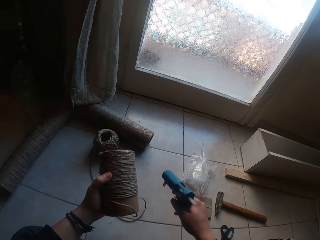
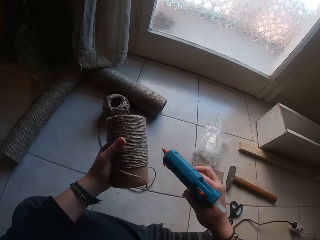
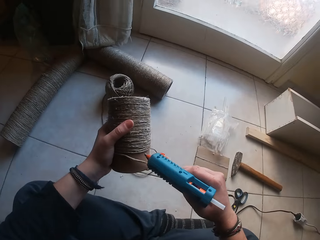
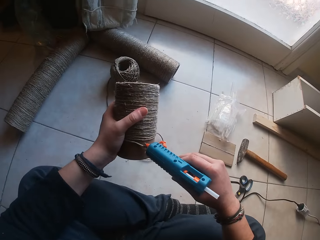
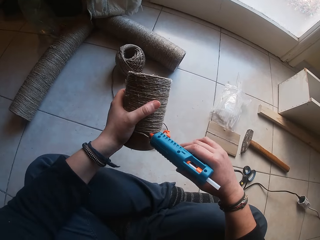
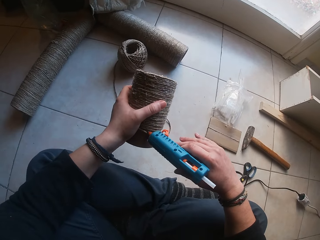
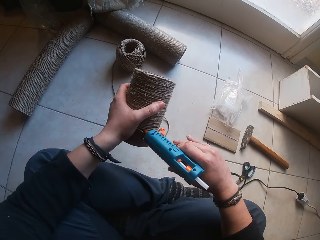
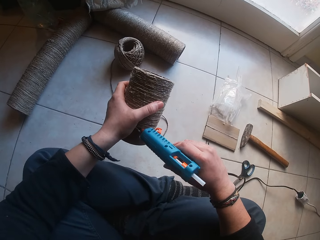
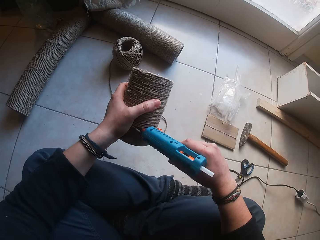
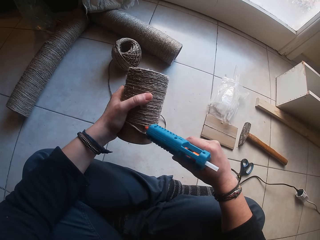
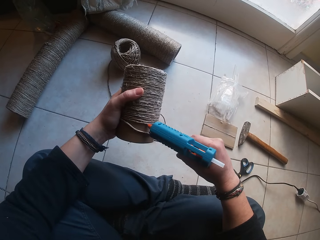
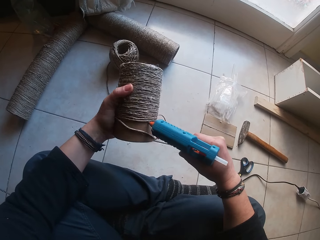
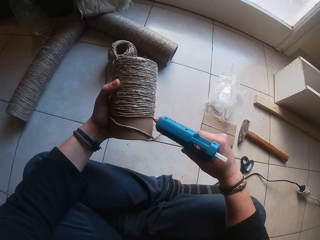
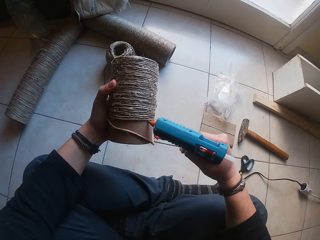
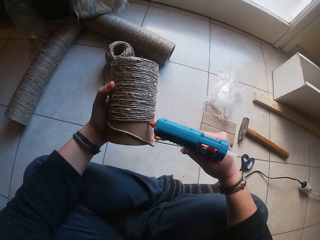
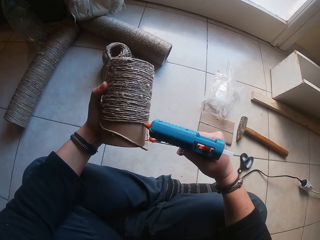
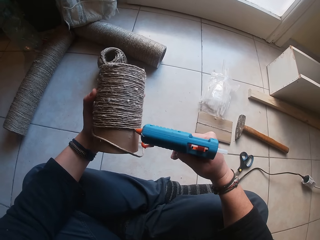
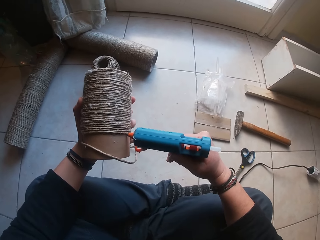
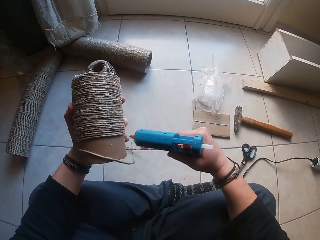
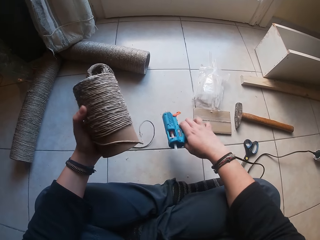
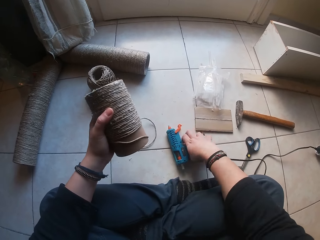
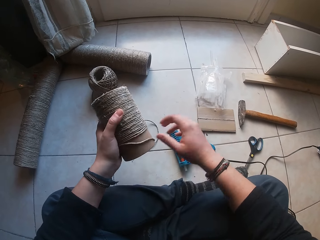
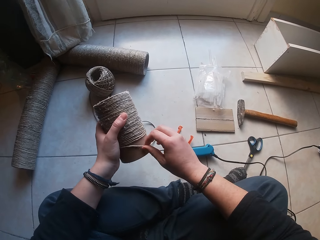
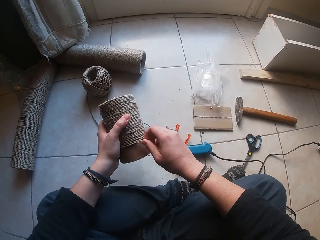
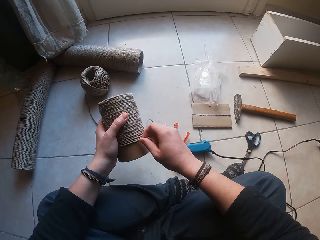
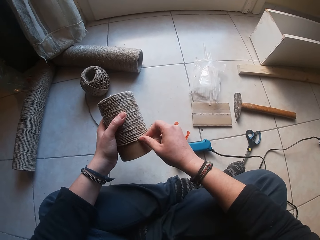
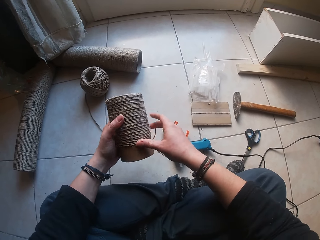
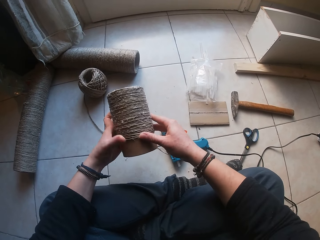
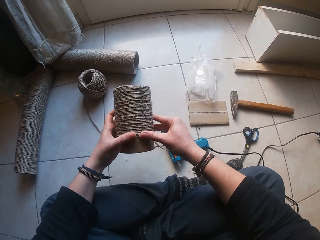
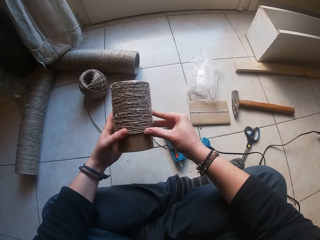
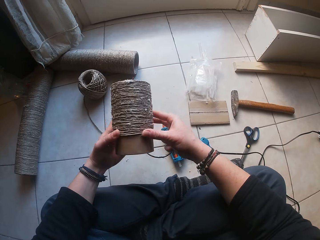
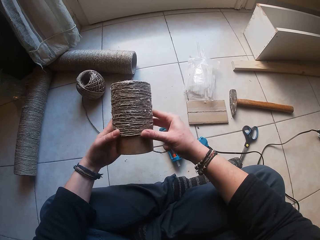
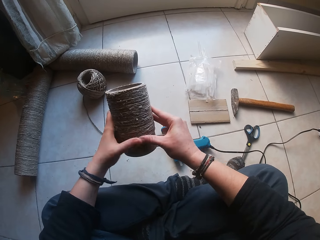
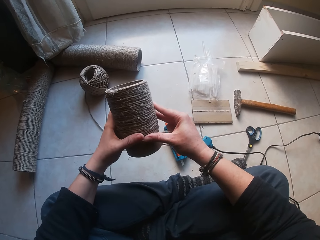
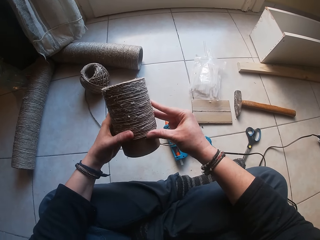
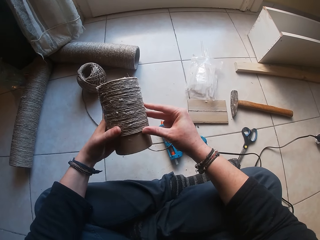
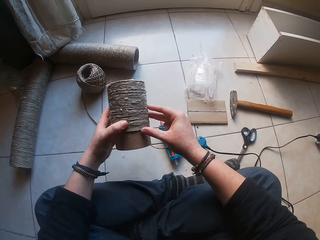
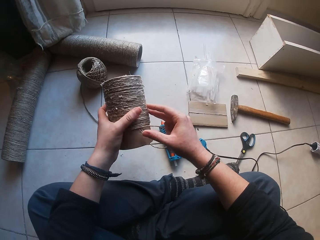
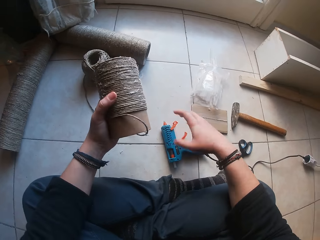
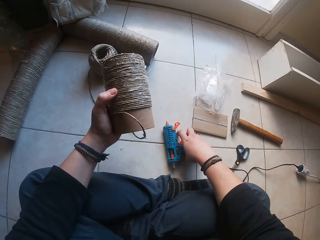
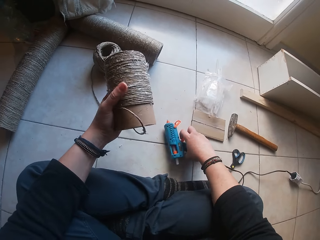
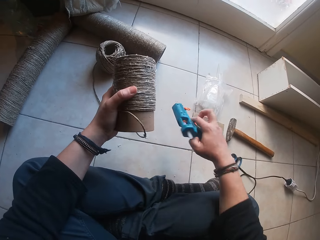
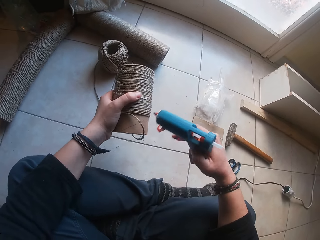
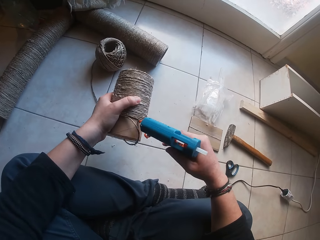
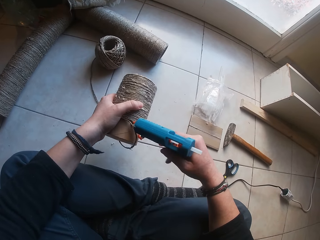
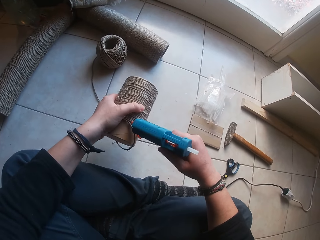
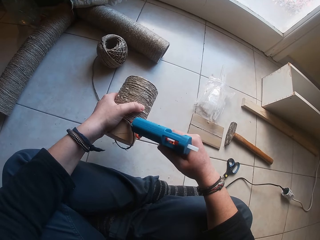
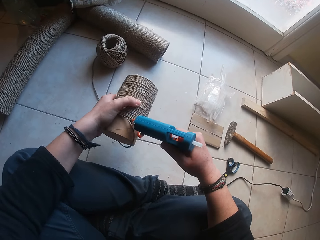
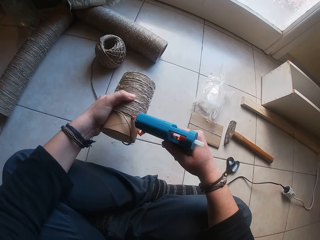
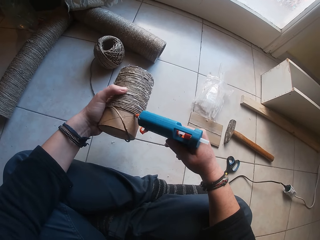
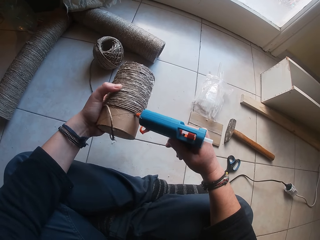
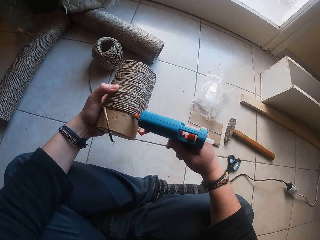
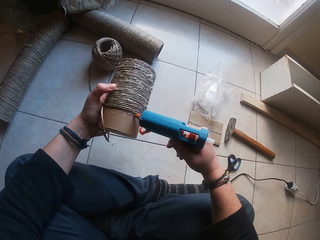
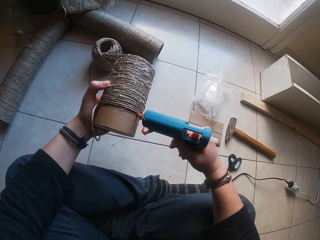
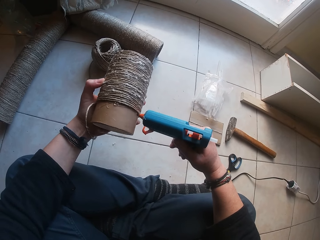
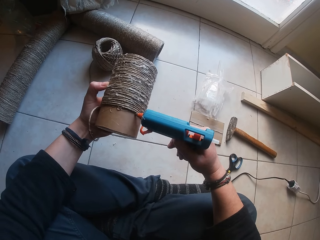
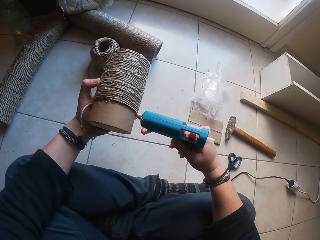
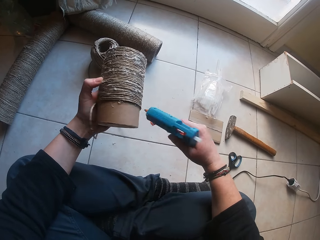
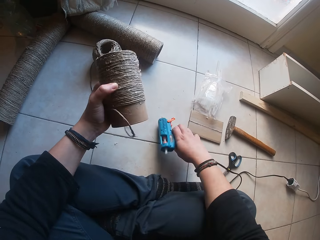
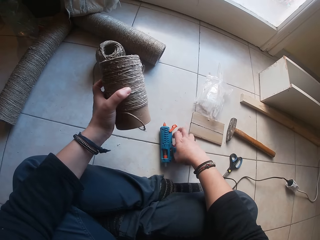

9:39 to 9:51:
The camera wearer picks the glue gun from the floor with her right hand. She applies glue from the glue gun in her right hand to the paperboard roll in her left hand. She drops the glue gun from her right hand on the floor. She glues the rope around the paperboard roll in her left hand with her right hand. She glues the rope around the paperboard roll with both hands. She picks the glue gun from the floor with her right hand. She applies glue from the glue gun in her right hand to the paperboard roll in her left hand.

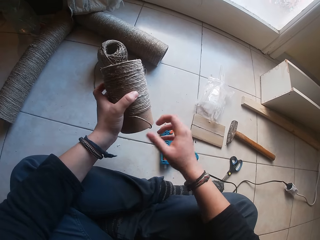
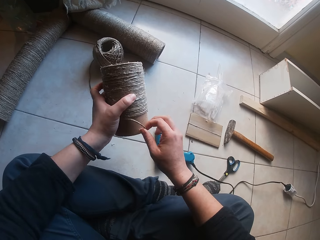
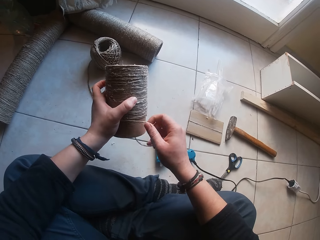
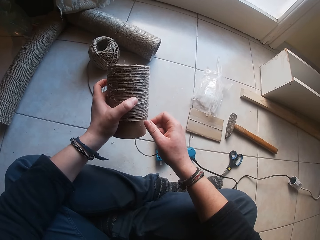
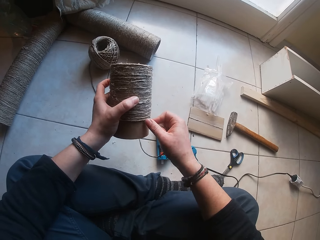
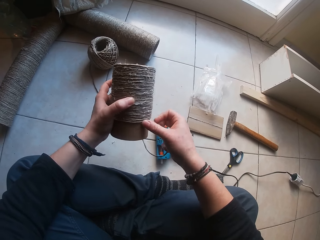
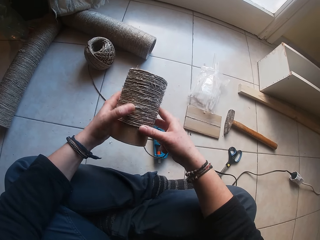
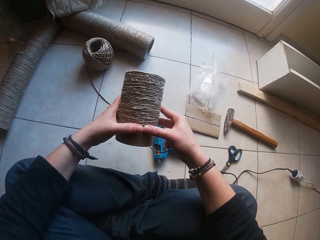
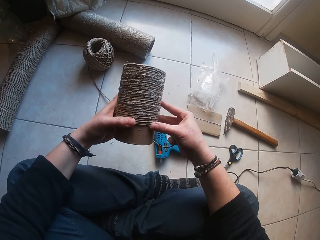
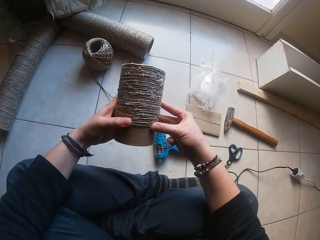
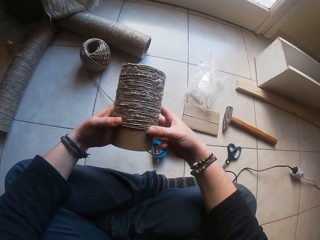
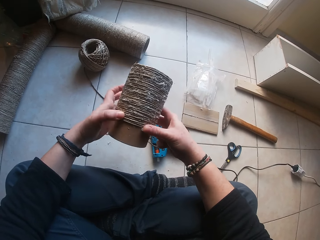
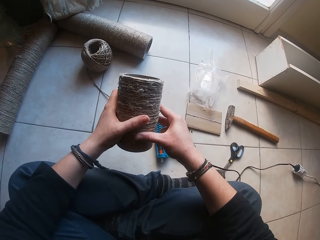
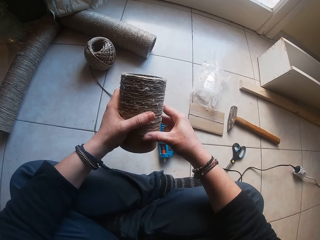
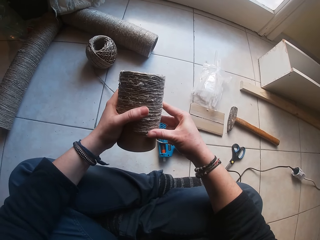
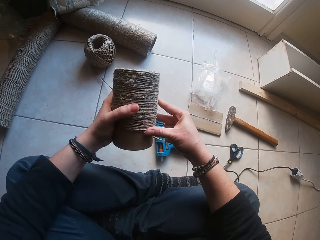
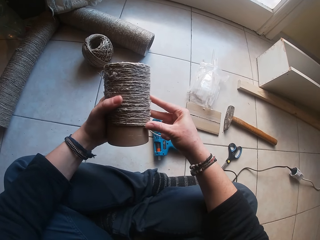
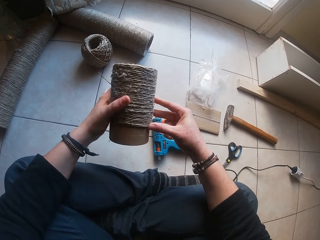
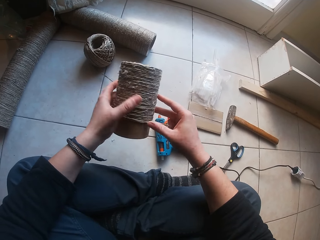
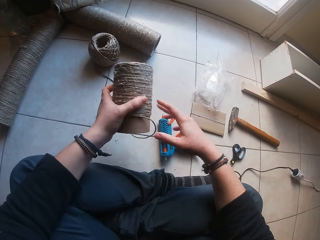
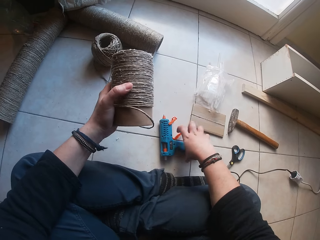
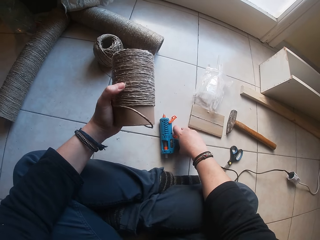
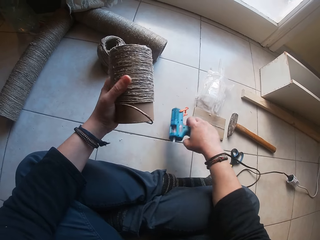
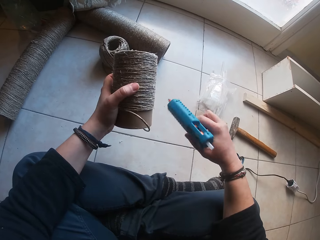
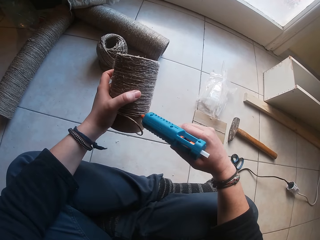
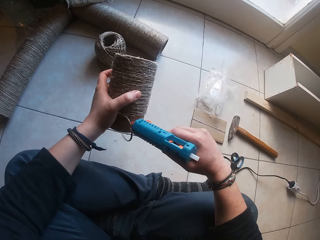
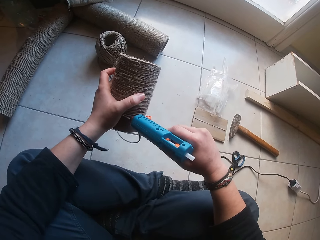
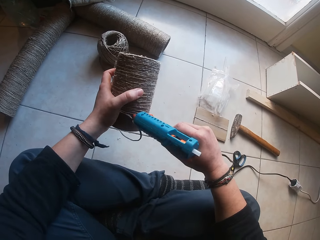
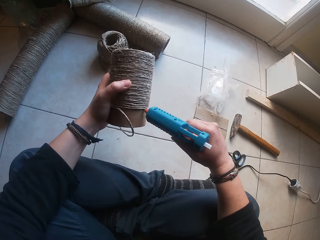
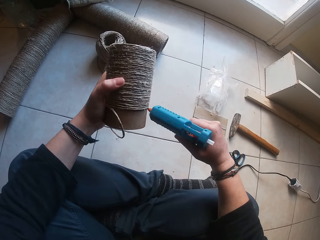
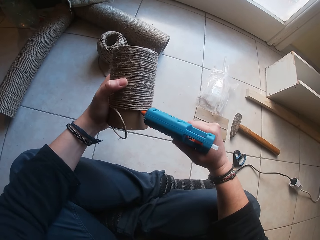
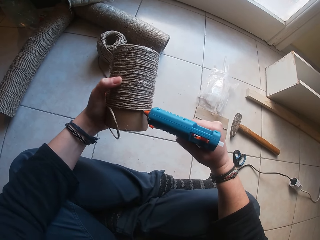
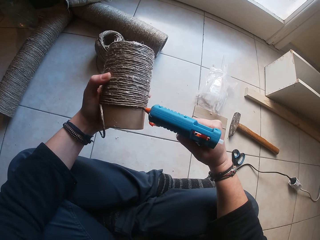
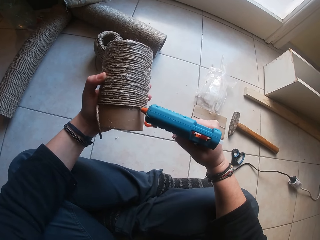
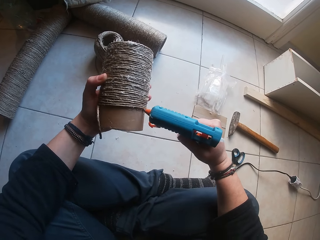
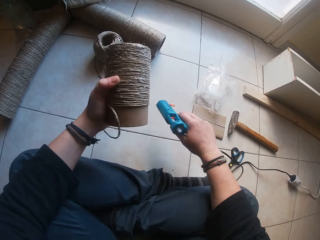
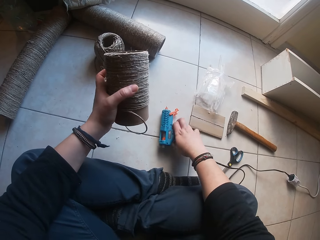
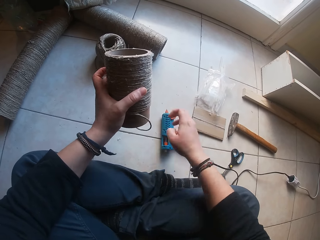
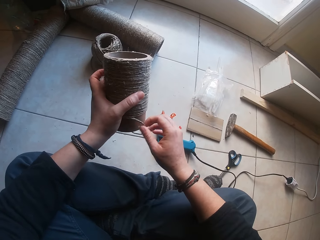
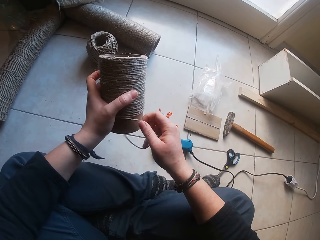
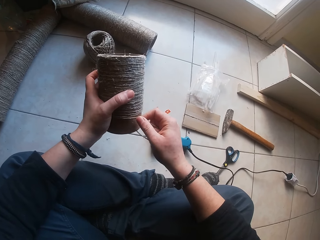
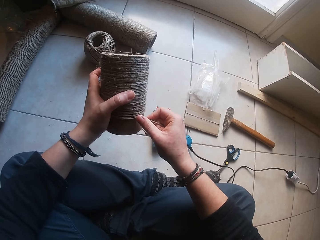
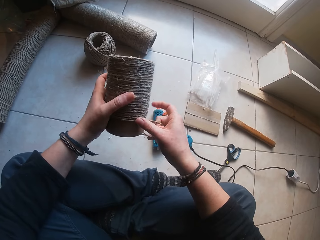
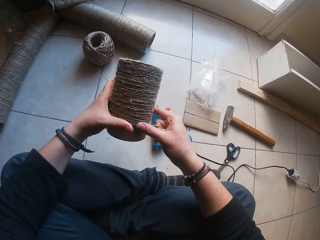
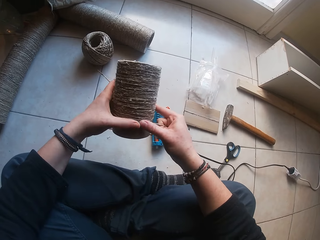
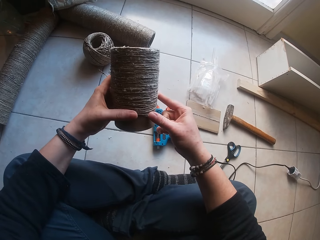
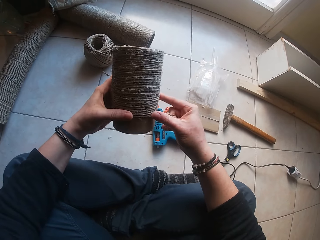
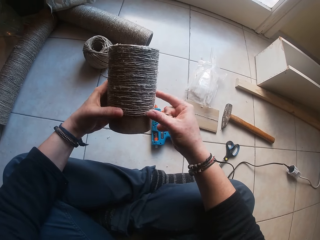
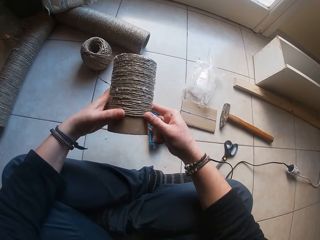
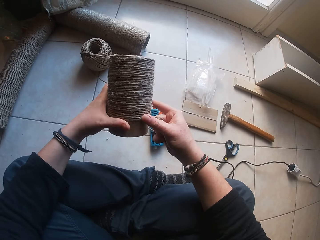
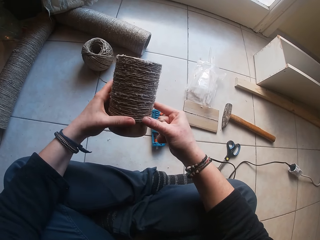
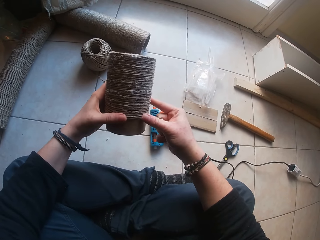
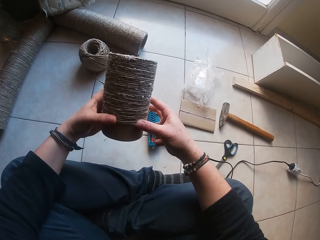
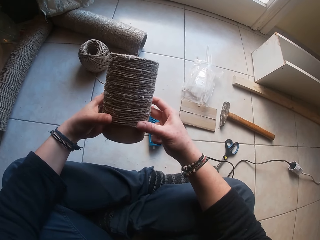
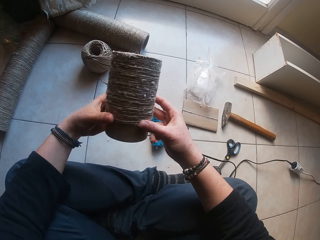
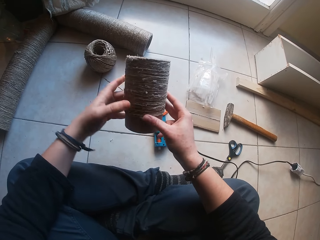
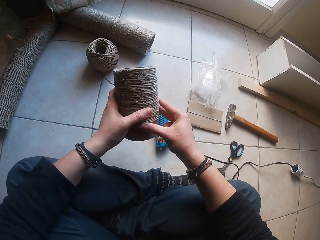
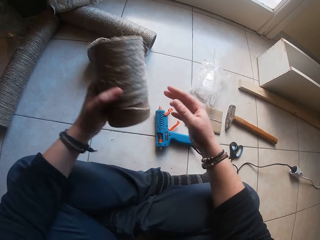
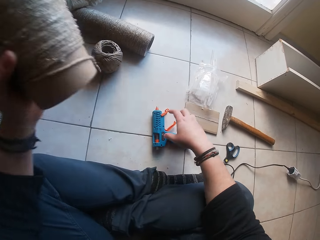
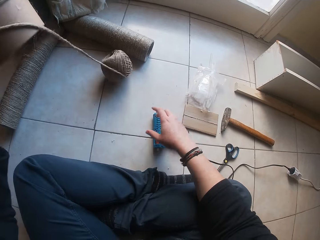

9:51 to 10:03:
The camera wearer drops the glue gun from her right hand on the floor. She glues the rope around the paperboard roll with her right hand. She glues the rope around the paperboard roll with both hands. She glues the rope around the paperboard roll in her left hand with her right hand. She picks the glue gun from the floor with her right hand. She applies glue from the glue gun in her right hand to the paperboard roll in her left hand. She drops the glue gun from her right hand on the floor. She glues the rope around the paperboard roll in her left hand with her right hand. She glues the rope around the paperboard roll with both hands.
